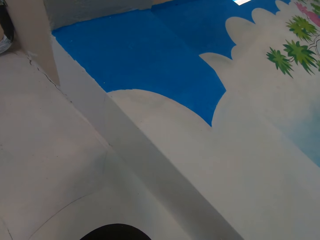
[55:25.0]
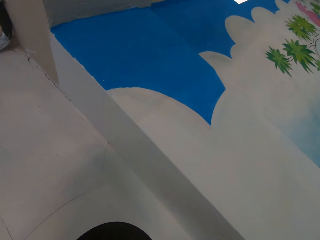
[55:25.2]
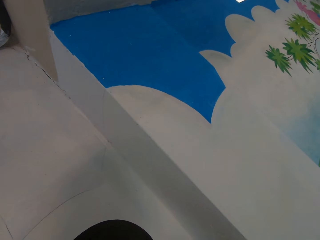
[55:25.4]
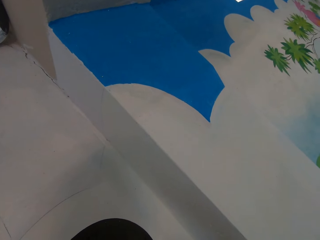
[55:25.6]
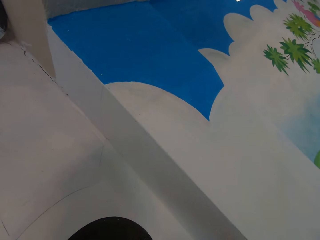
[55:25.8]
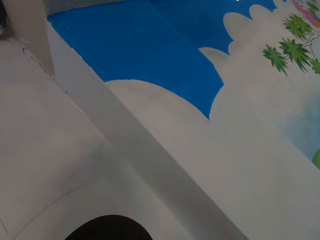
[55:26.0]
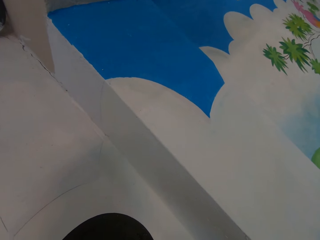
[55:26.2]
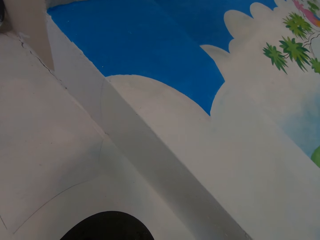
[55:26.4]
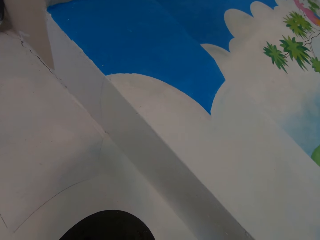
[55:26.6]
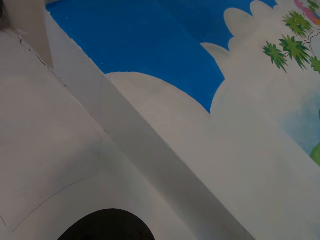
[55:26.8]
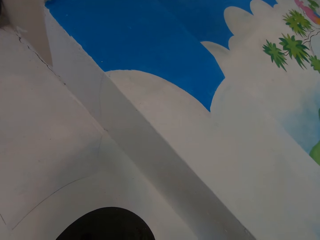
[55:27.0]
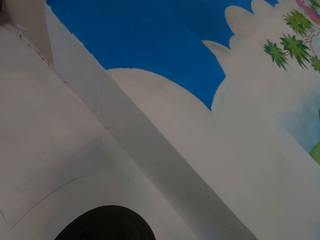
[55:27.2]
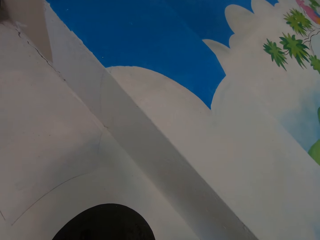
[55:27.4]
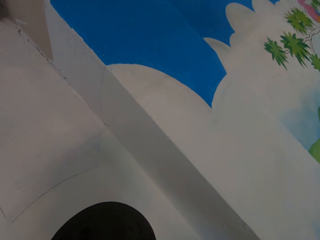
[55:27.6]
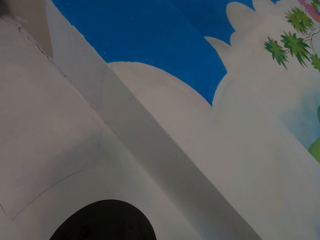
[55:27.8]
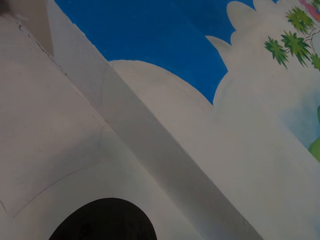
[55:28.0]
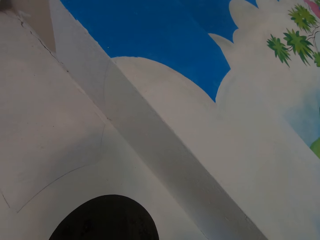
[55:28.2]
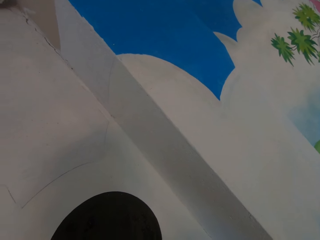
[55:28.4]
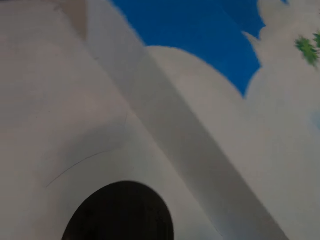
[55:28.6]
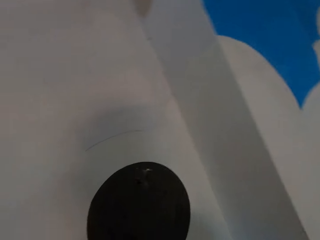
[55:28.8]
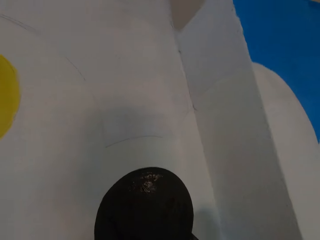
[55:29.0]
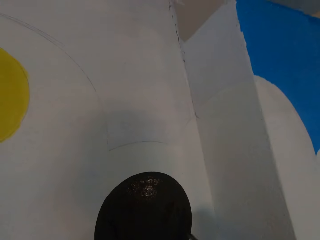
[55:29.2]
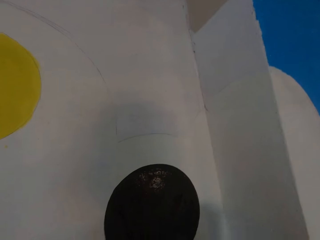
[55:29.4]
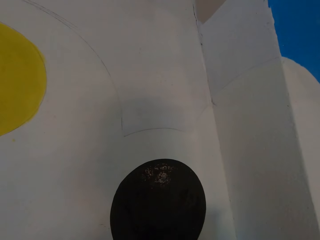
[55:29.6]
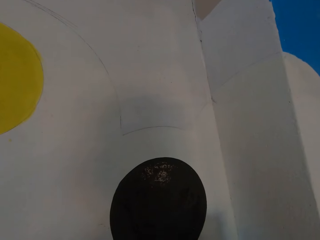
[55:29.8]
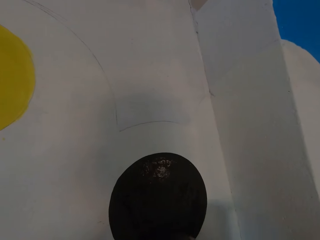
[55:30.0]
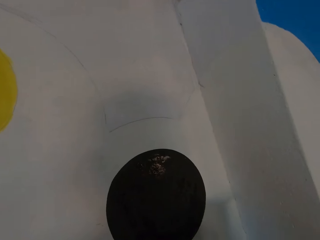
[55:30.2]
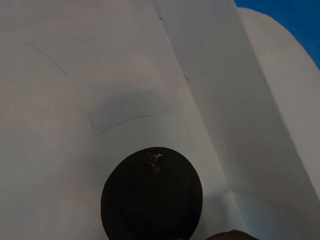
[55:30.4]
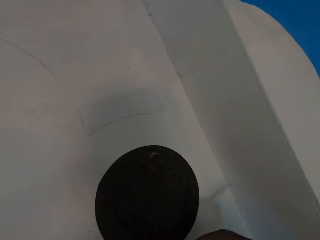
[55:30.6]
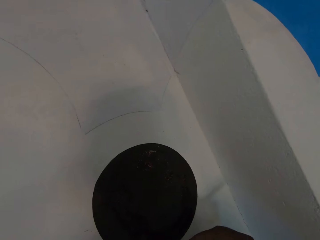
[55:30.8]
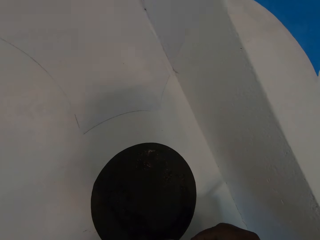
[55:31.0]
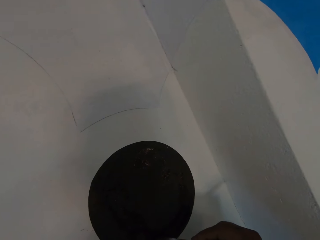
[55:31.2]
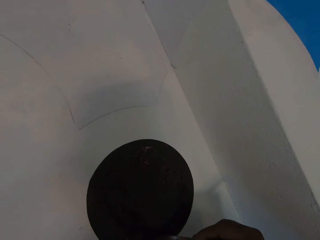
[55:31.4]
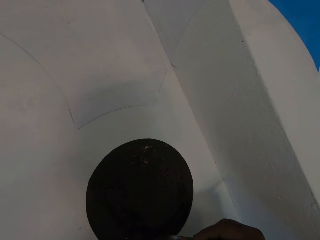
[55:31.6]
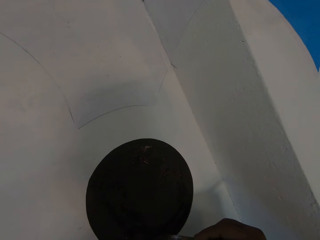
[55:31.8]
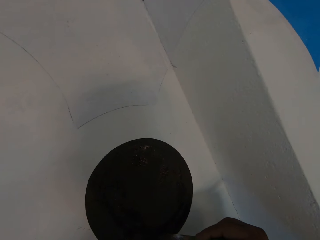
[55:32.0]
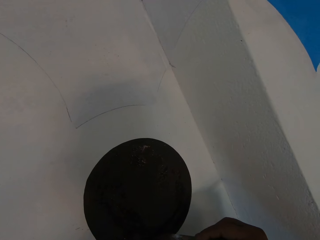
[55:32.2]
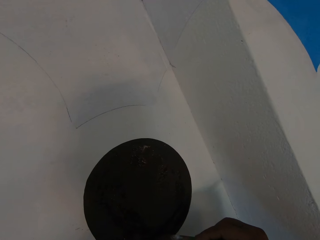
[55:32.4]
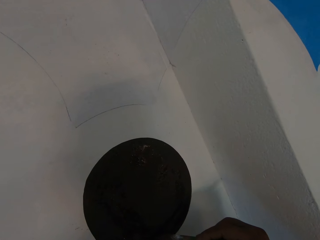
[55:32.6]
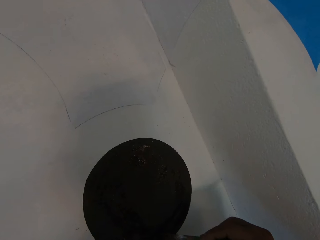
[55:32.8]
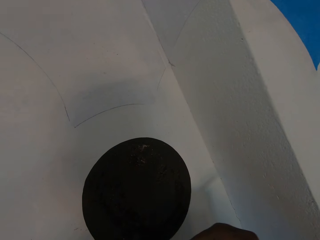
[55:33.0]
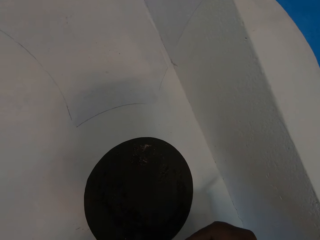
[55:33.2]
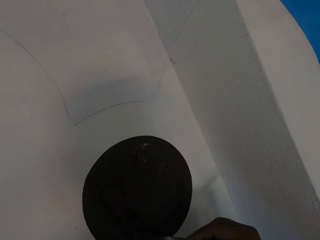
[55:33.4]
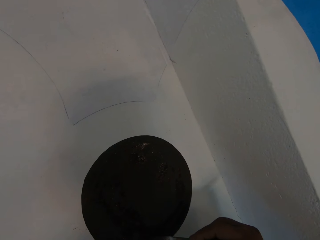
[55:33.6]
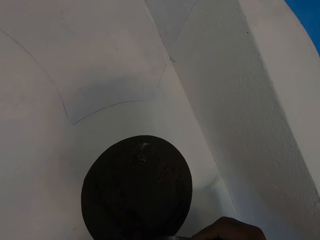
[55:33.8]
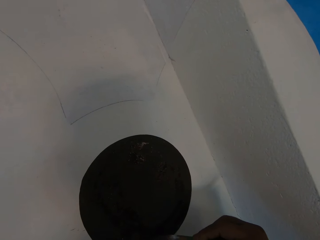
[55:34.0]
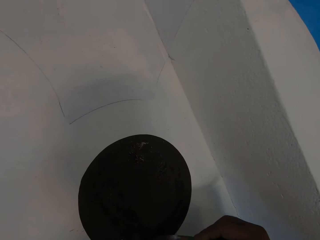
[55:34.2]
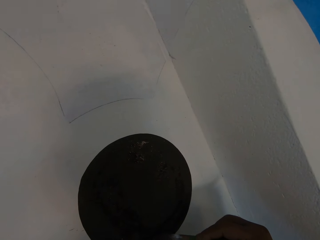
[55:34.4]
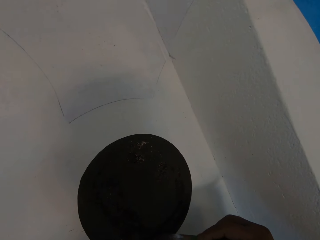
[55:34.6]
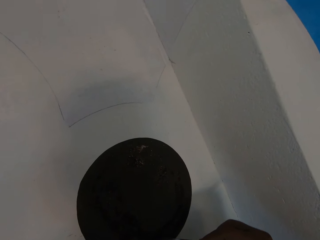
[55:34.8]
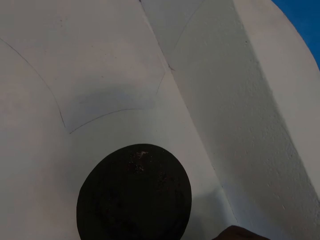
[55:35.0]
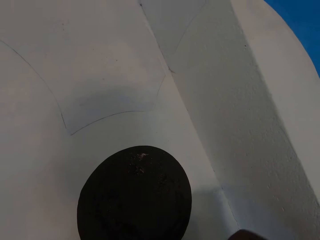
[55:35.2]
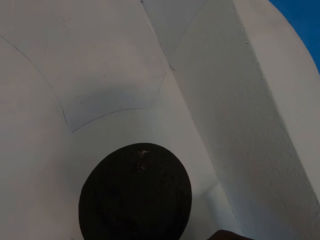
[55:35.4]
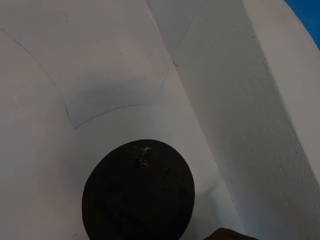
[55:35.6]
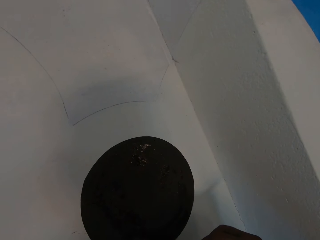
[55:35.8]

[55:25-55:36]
The camera wearer paints on the wall with the brush in his right hand.

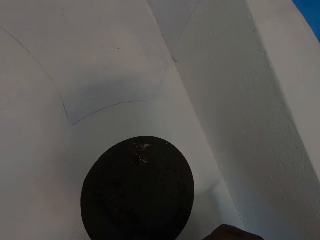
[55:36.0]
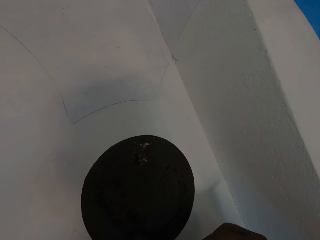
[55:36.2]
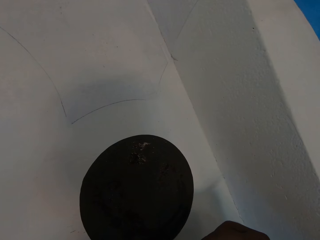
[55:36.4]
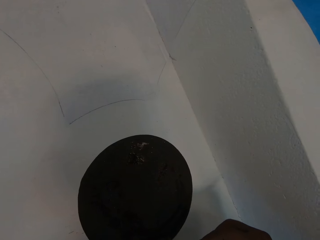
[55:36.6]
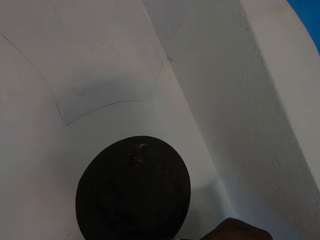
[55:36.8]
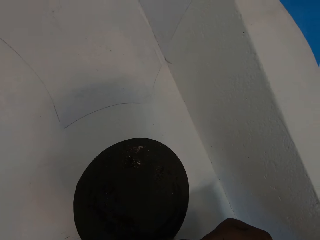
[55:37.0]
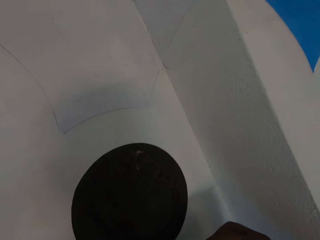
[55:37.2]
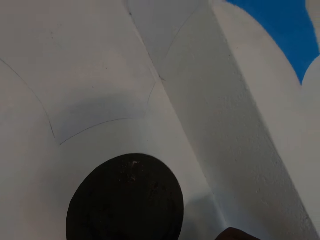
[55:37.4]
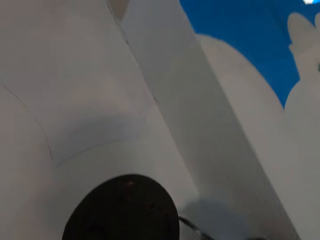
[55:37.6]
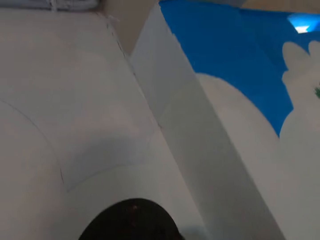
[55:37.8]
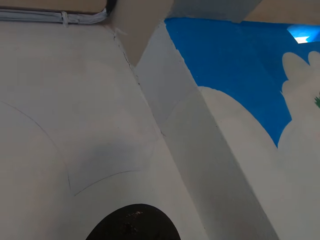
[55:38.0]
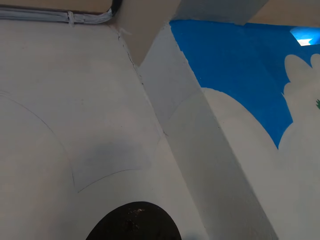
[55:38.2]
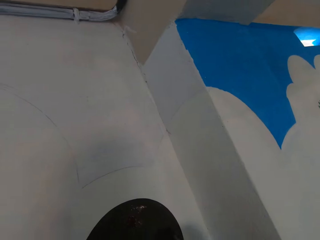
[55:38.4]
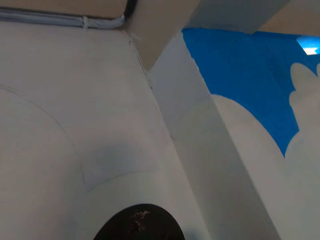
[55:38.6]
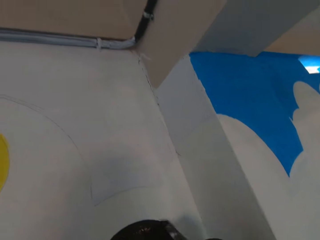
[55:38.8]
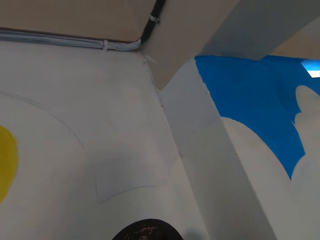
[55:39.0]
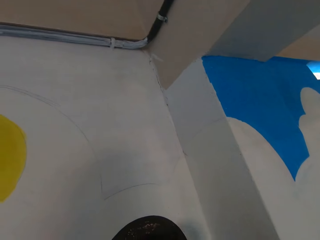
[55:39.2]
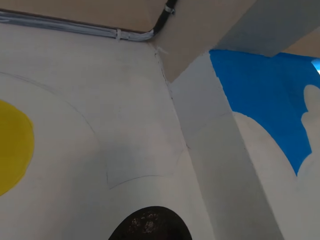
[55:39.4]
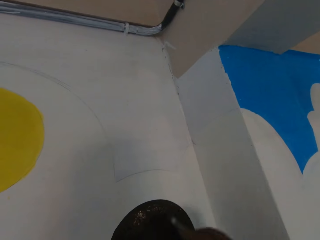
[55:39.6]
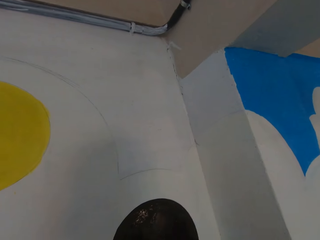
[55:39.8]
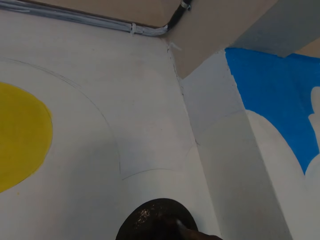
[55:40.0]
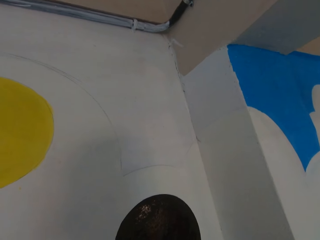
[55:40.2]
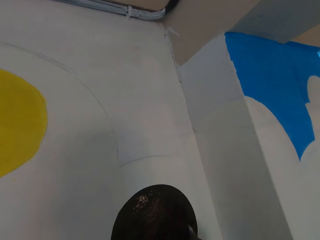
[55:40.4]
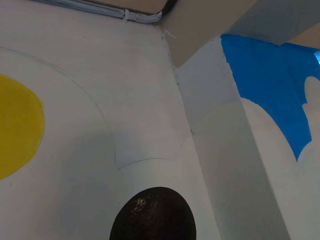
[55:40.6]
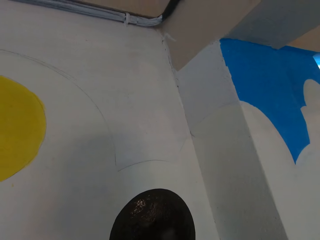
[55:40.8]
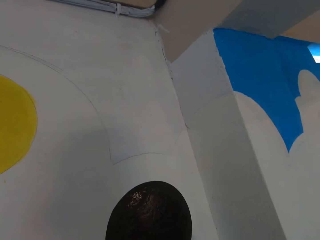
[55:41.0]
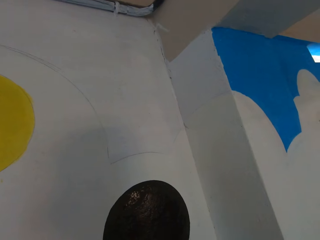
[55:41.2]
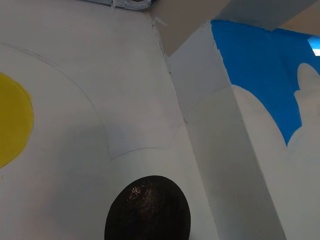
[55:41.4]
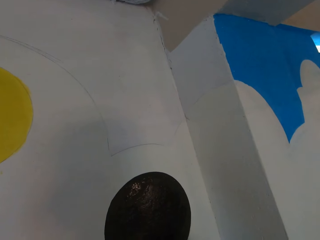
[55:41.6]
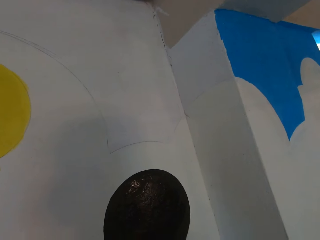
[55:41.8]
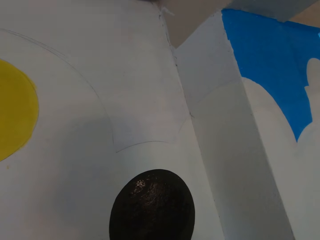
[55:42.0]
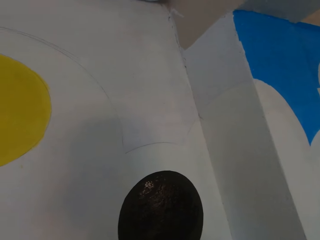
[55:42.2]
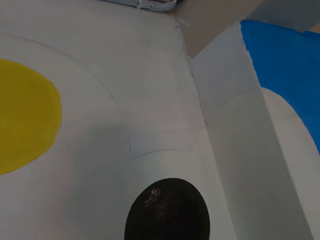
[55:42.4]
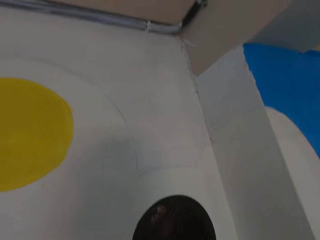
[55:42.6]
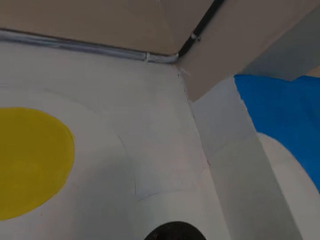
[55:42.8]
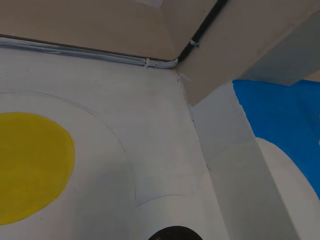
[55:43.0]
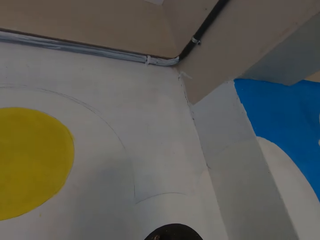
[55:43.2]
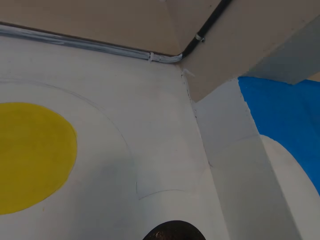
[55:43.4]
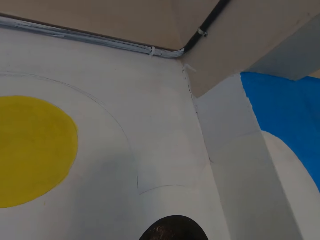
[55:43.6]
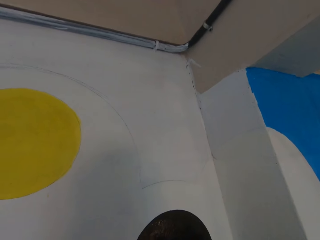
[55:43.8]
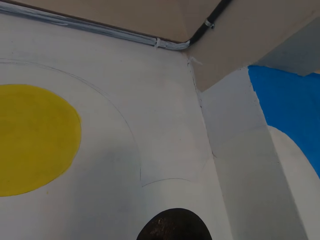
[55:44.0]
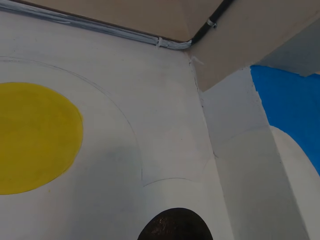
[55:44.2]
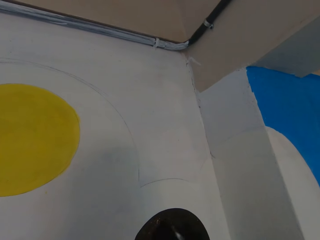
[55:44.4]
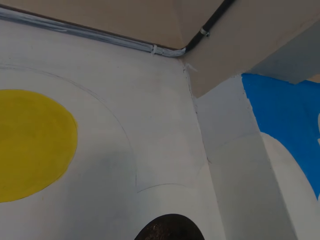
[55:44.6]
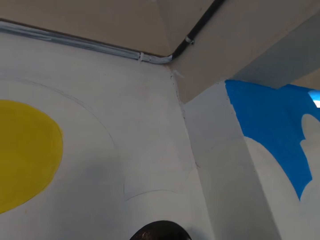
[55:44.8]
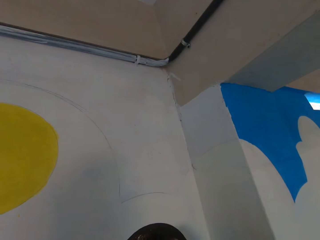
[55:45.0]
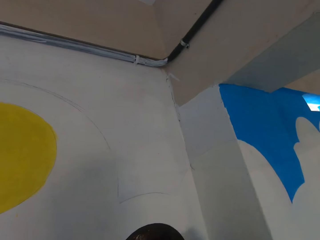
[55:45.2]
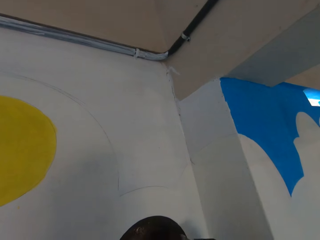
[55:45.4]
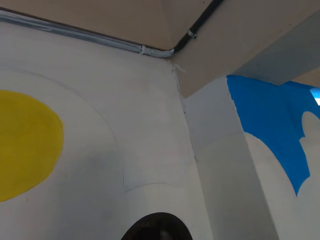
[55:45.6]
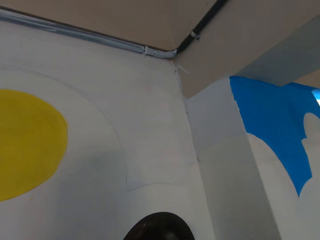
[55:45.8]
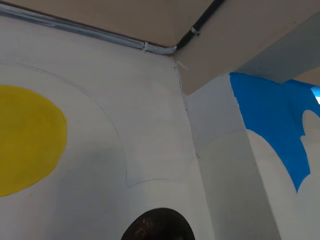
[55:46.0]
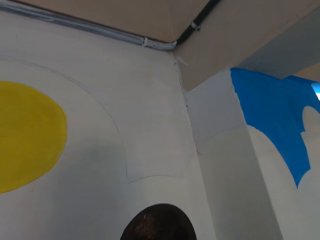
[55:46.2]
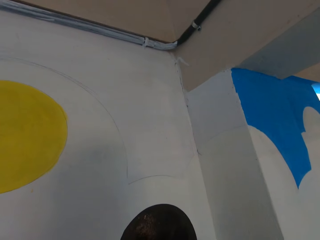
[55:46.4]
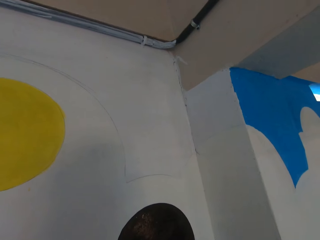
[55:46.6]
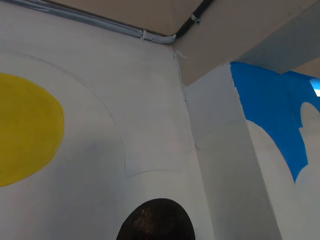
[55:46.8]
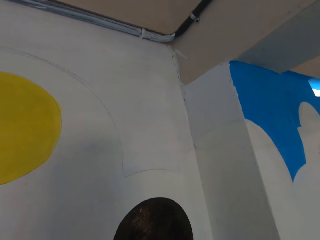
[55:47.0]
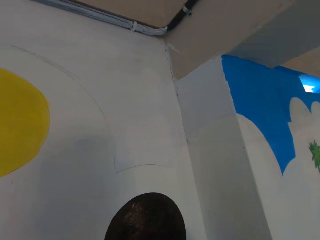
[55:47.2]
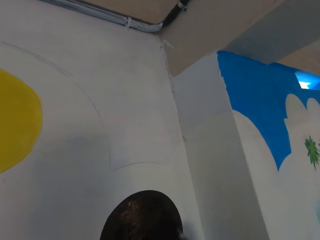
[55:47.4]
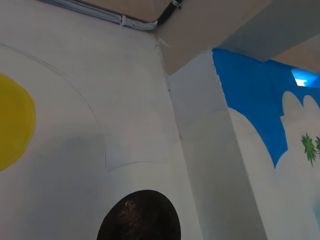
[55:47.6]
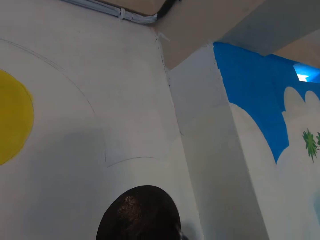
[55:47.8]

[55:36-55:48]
The camera wearer paints on the wall with the brush in his right hand.
